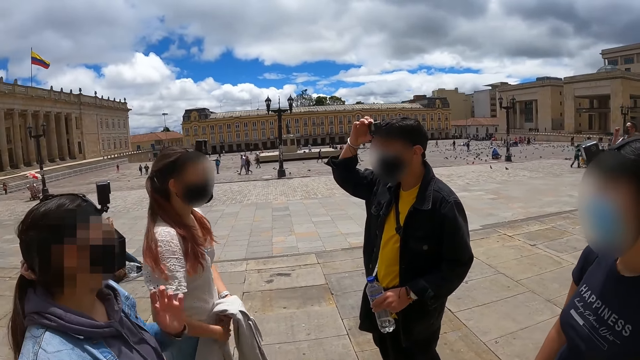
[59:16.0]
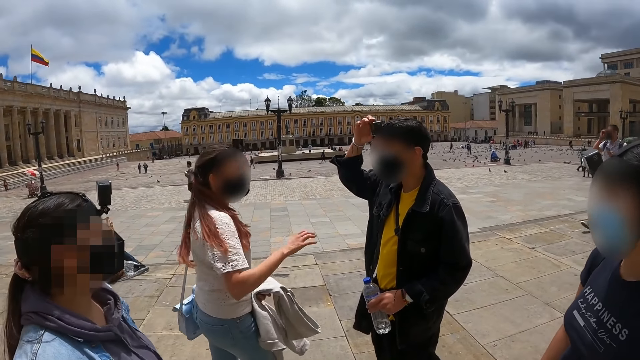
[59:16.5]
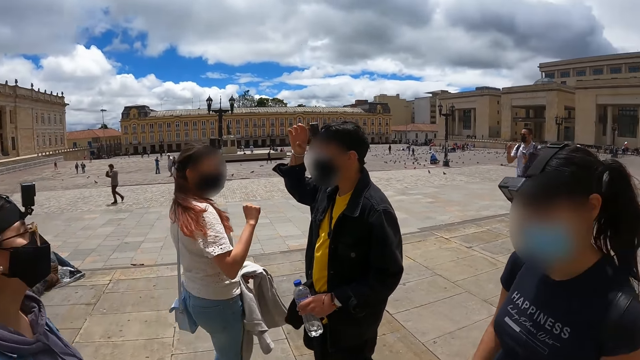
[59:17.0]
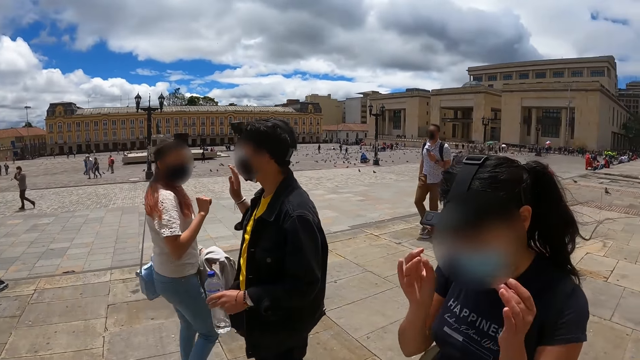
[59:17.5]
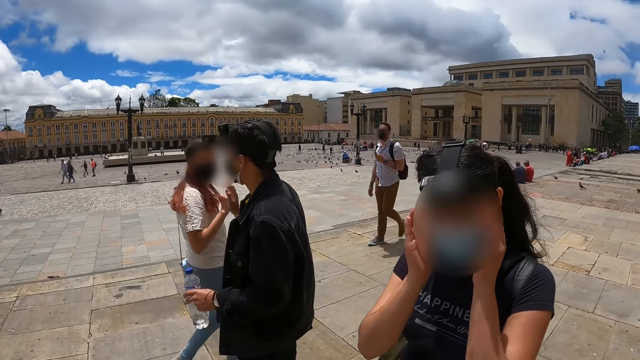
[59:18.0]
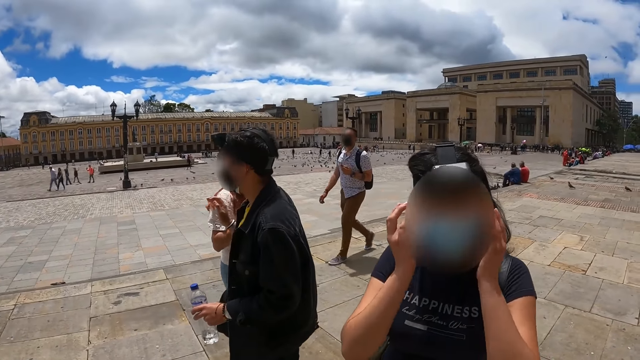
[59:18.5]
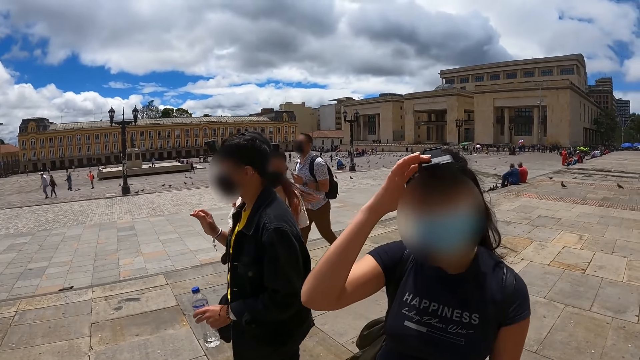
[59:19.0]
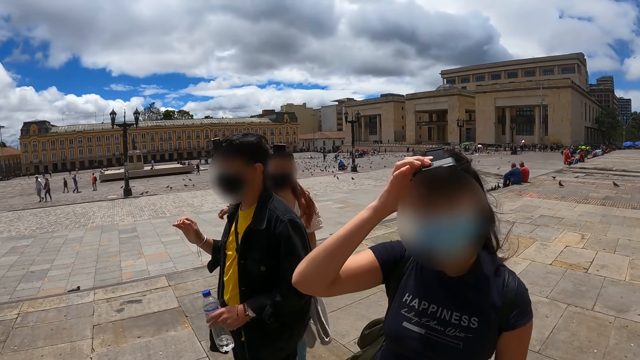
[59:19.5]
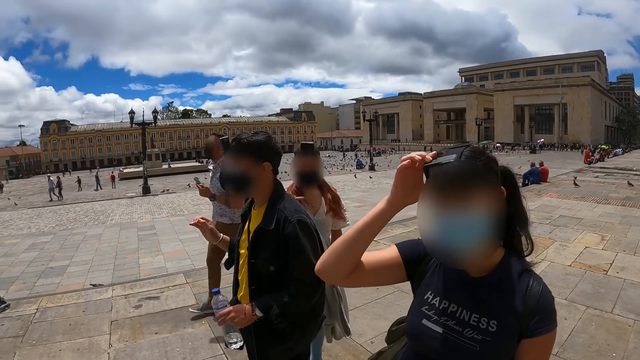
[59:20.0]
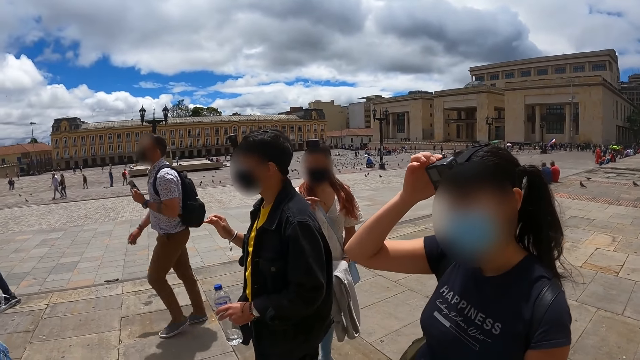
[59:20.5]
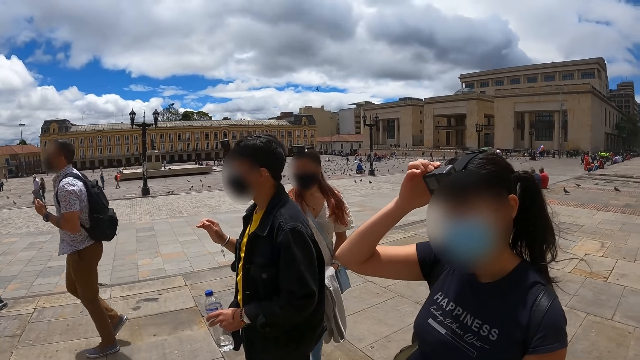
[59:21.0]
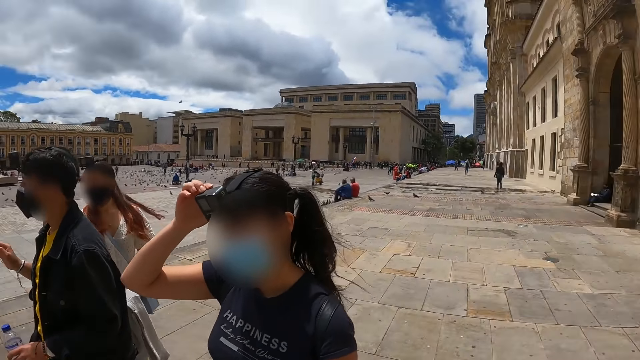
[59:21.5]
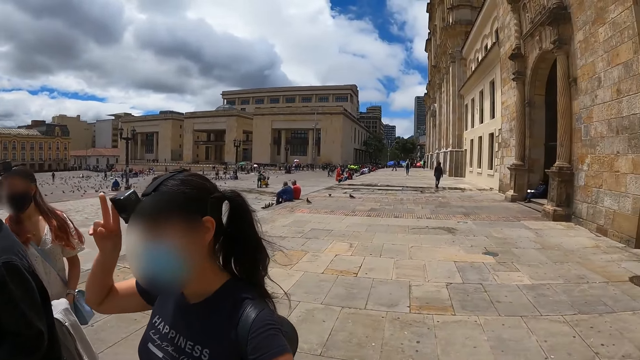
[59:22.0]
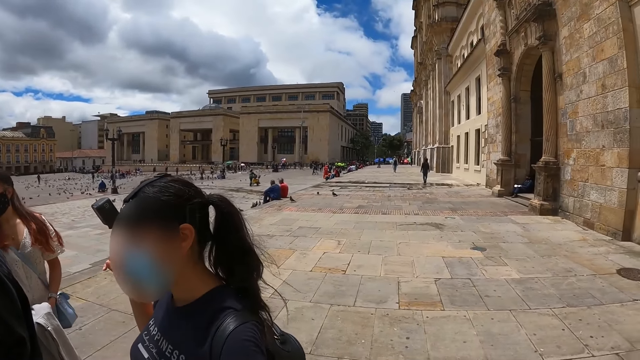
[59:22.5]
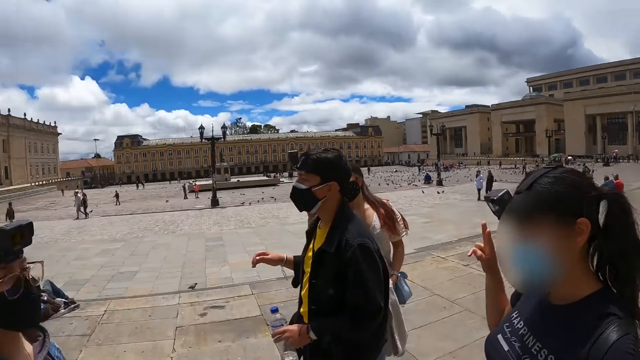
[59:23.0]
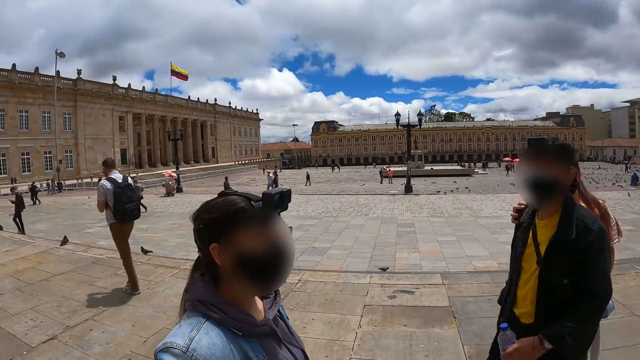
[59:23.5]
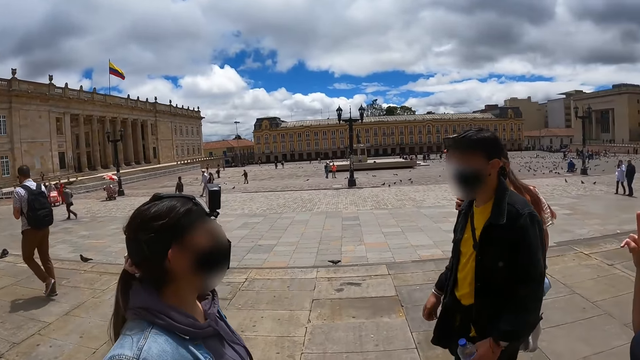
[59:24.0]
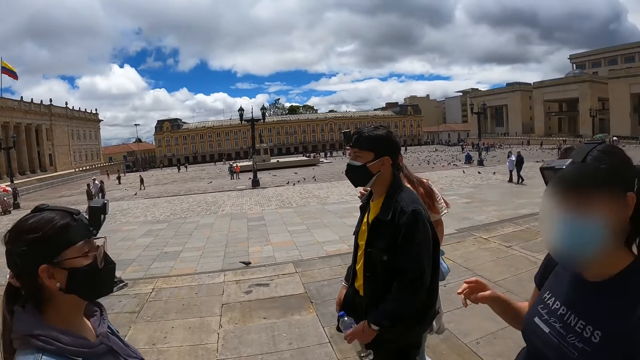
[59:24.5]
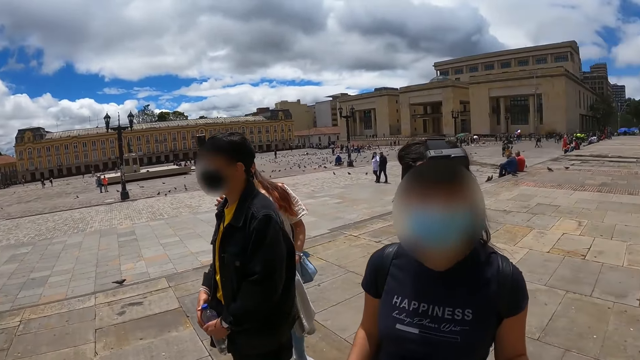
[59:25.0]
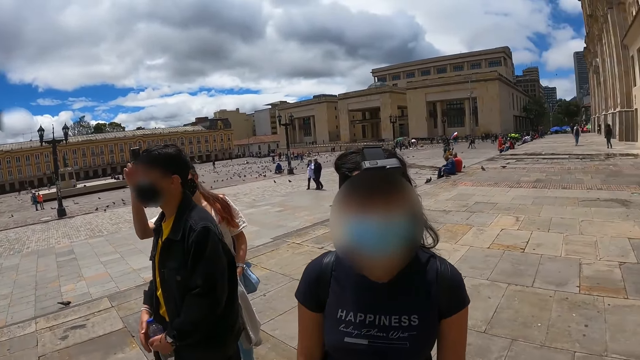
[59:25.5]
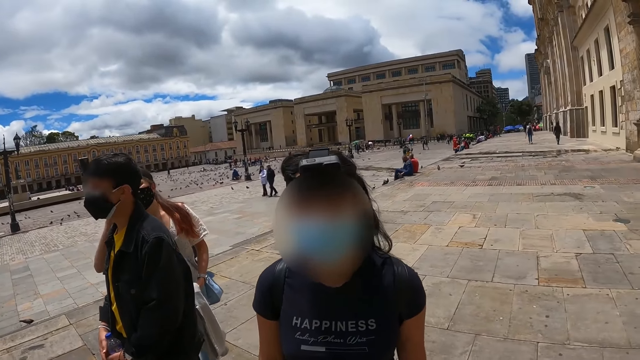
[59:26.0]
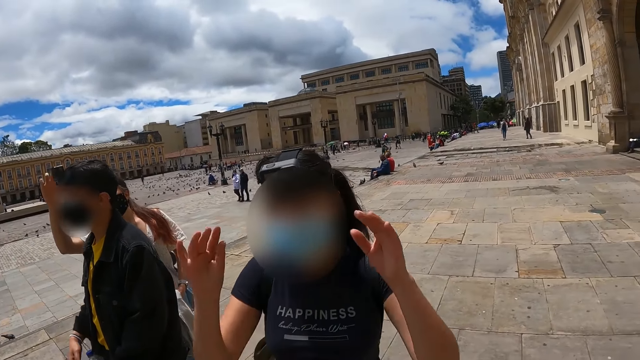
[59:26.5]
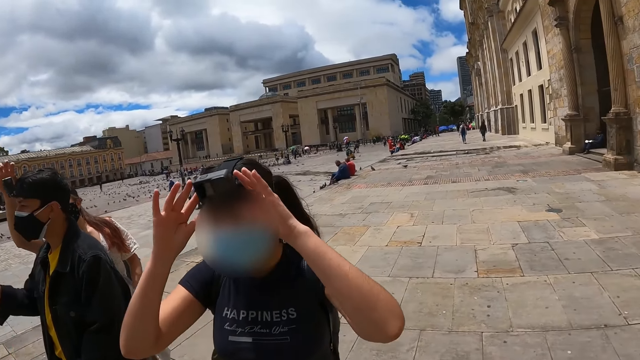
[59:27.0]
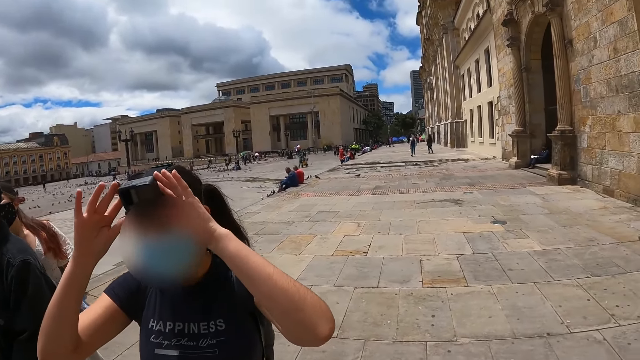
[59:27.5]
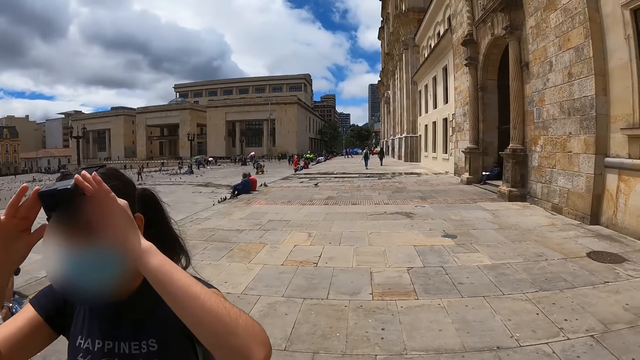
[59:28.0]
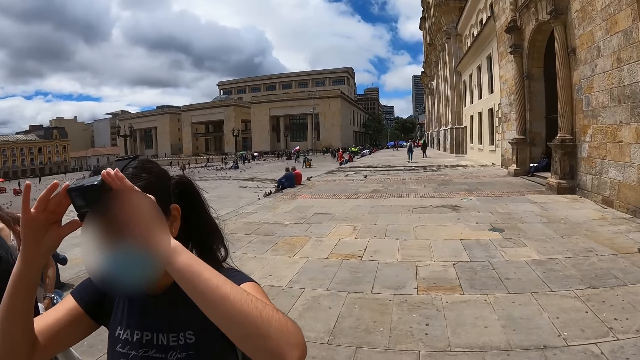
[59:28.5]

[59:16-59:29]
The camera wearer interacts with a lady. They look around.

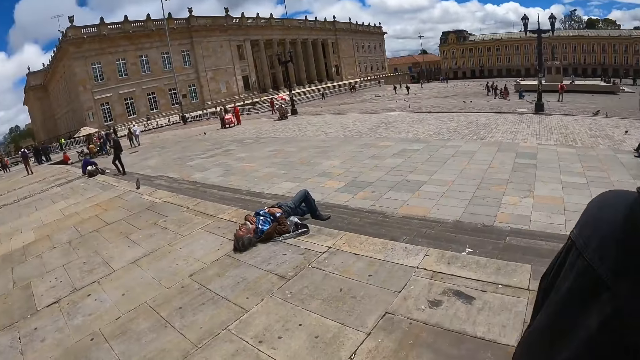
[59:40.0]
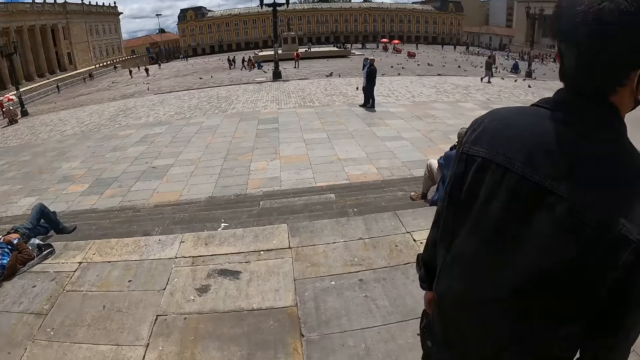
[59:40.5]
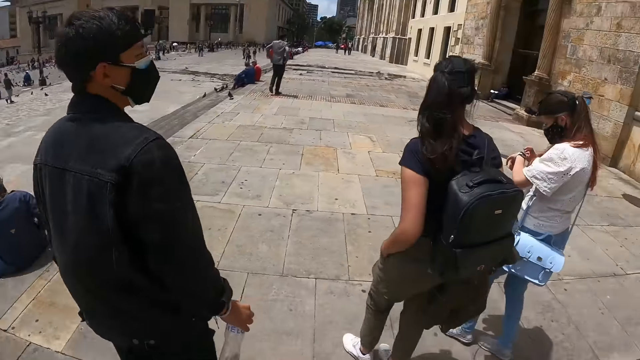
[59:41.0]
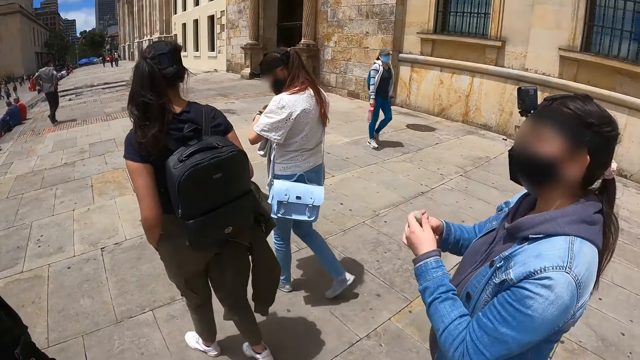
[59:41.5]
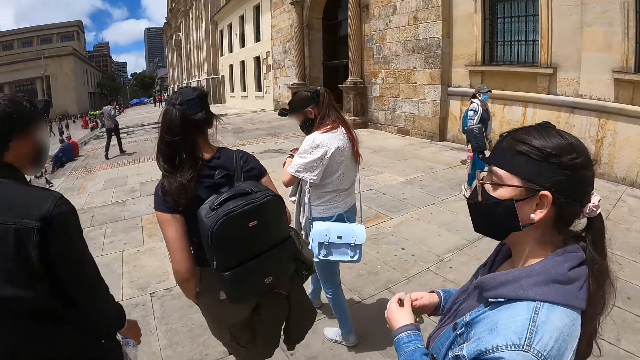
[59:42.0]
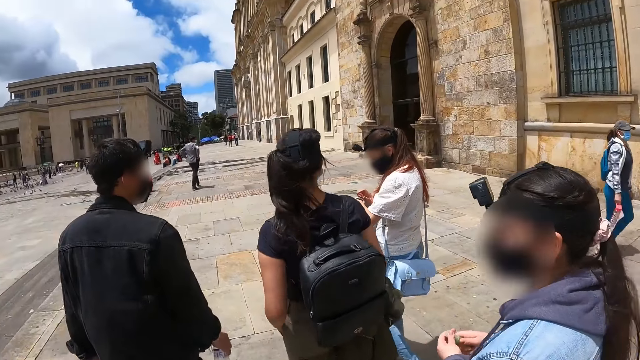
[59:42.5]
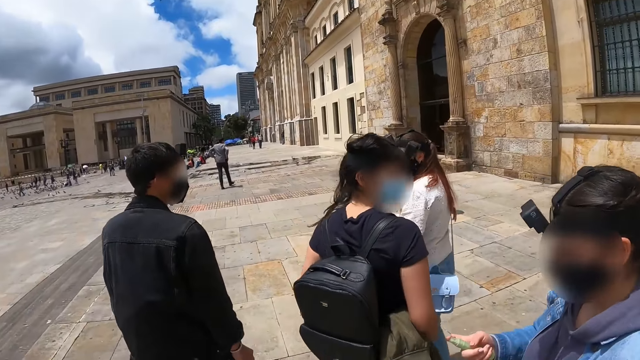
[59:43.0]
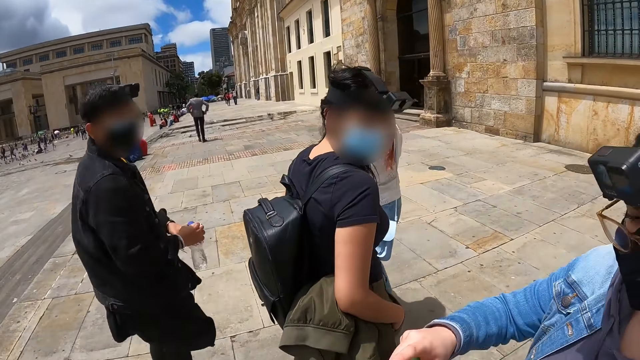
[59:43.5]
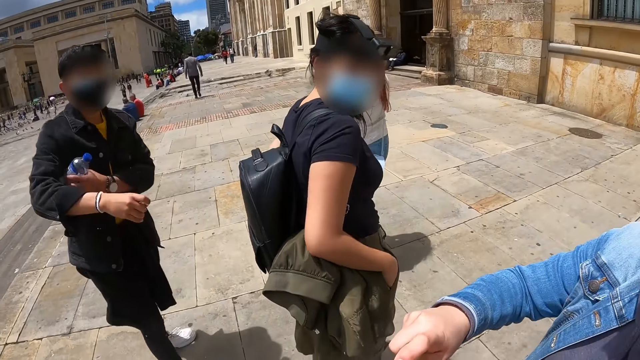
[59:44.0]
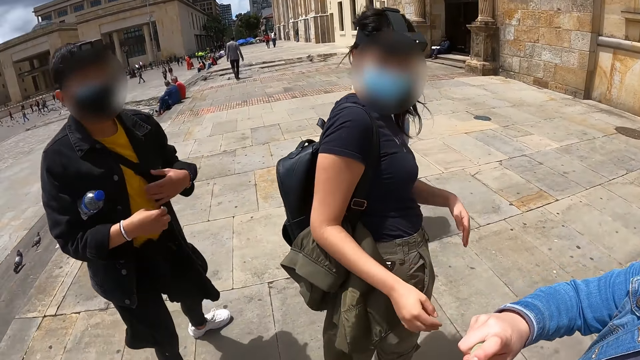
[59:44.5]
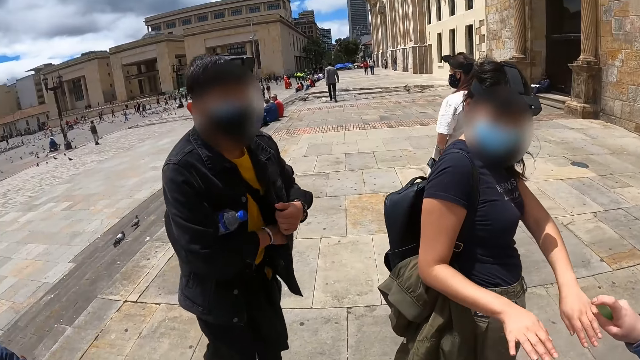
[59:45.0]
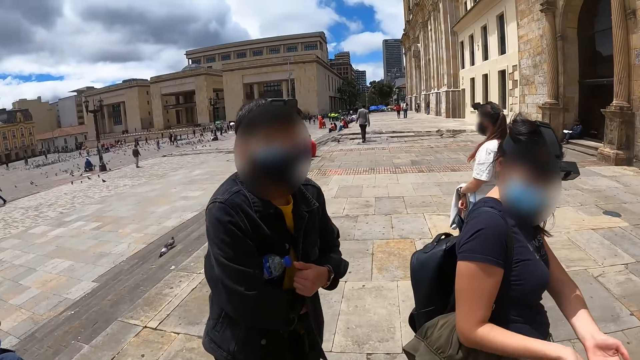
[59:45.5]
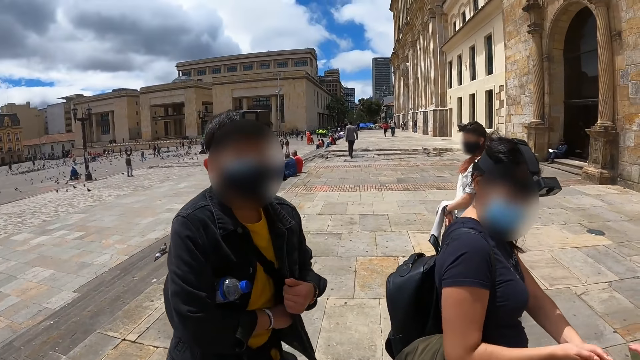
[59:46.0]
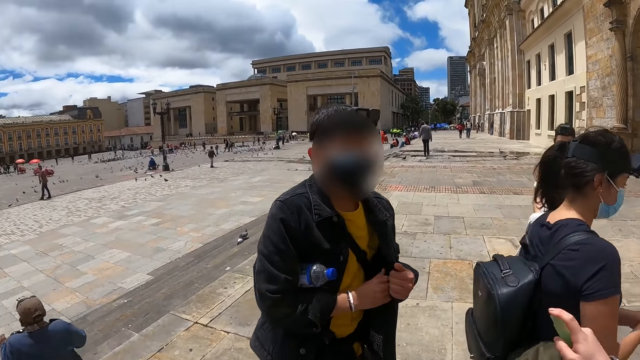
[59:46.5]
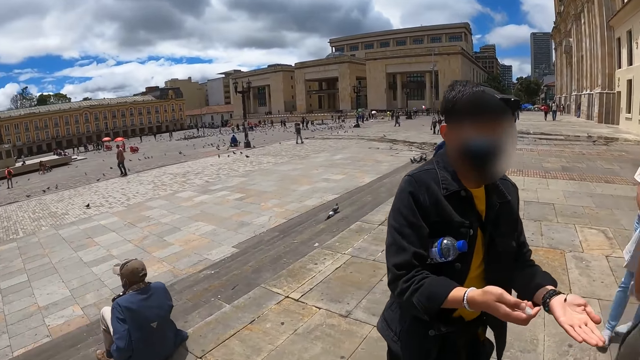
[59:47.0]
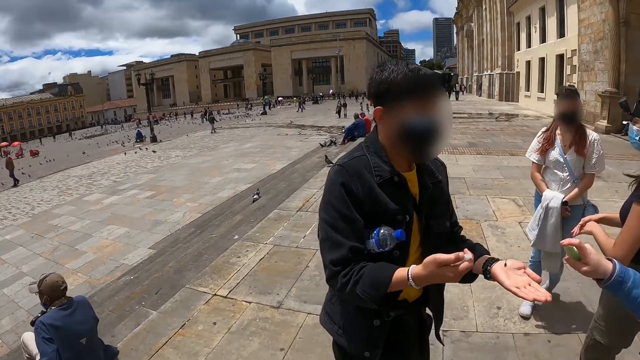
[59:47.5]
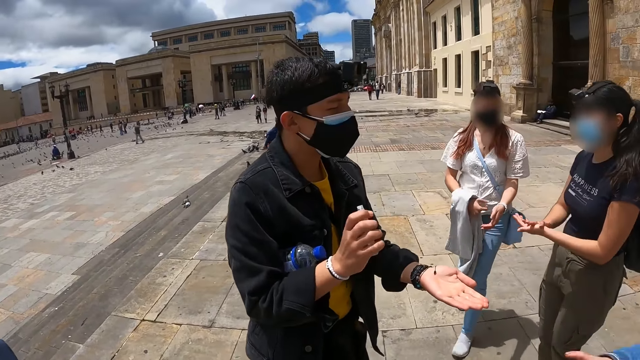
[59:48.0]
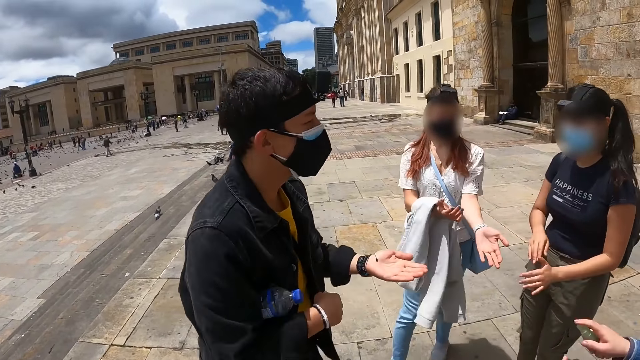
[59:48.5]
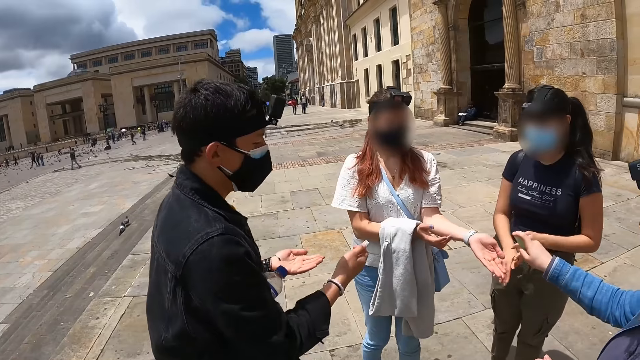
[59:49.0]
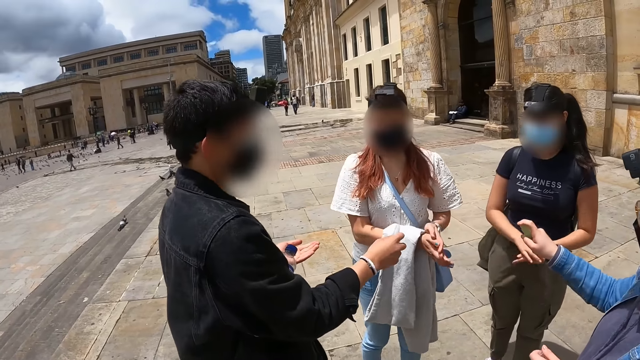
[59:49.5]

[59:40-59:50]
A lady sprays the camera wearer's hands.
